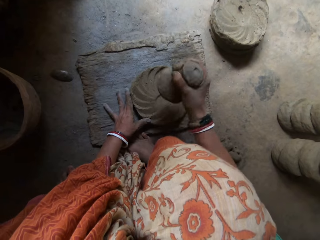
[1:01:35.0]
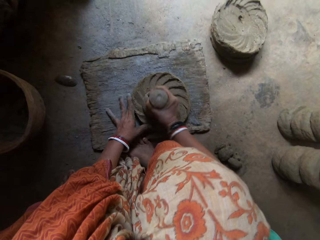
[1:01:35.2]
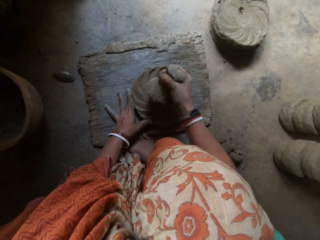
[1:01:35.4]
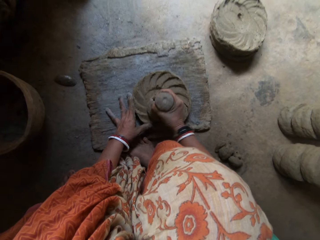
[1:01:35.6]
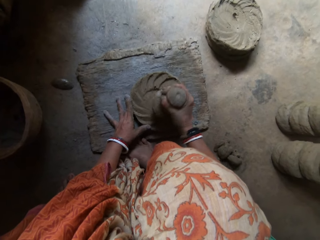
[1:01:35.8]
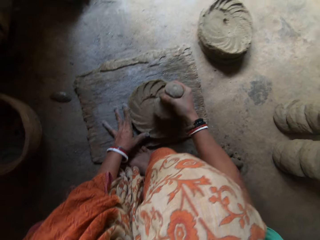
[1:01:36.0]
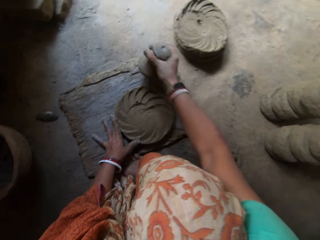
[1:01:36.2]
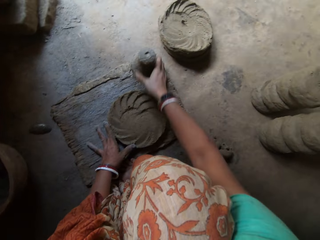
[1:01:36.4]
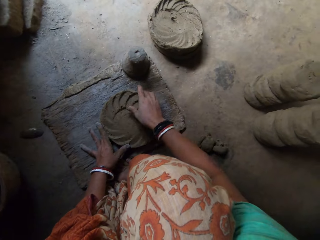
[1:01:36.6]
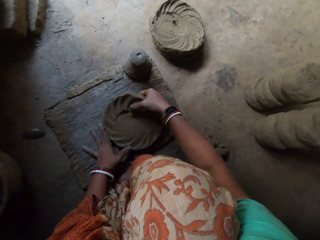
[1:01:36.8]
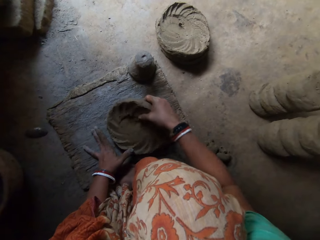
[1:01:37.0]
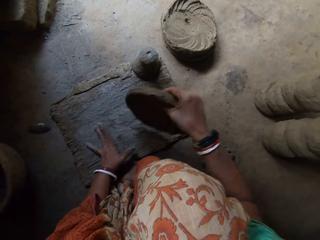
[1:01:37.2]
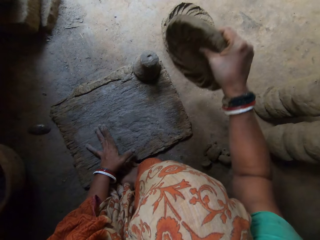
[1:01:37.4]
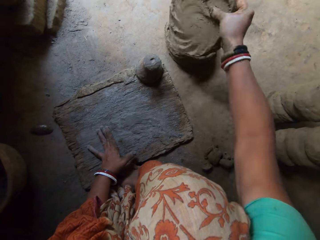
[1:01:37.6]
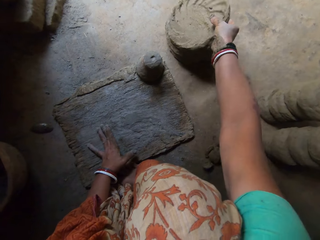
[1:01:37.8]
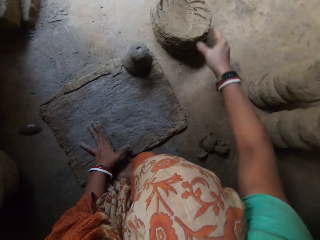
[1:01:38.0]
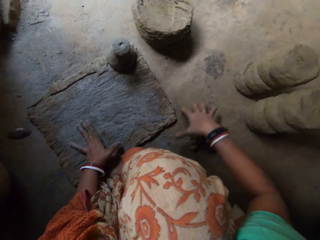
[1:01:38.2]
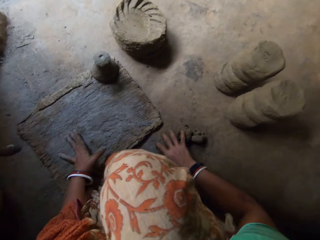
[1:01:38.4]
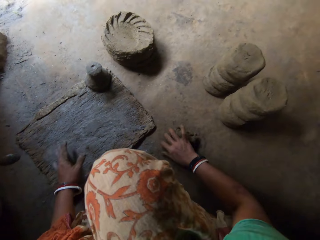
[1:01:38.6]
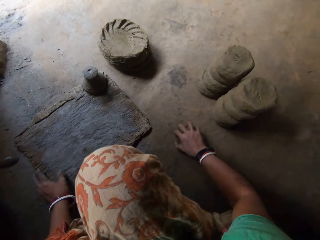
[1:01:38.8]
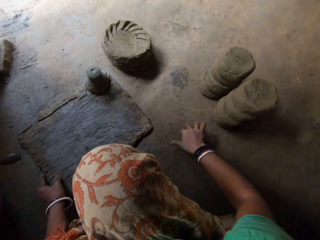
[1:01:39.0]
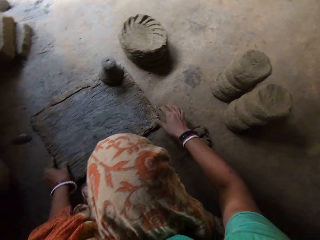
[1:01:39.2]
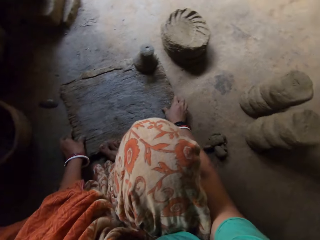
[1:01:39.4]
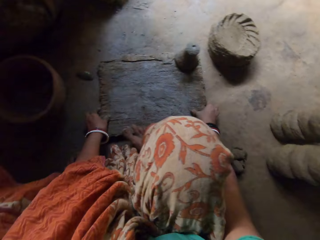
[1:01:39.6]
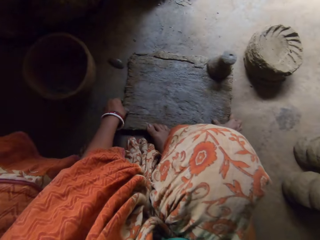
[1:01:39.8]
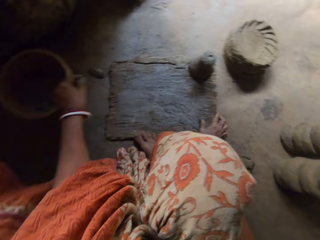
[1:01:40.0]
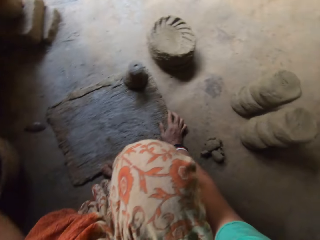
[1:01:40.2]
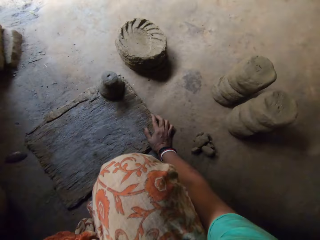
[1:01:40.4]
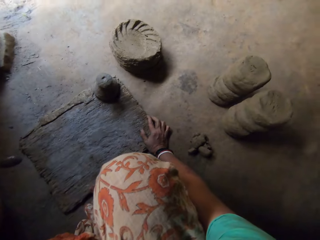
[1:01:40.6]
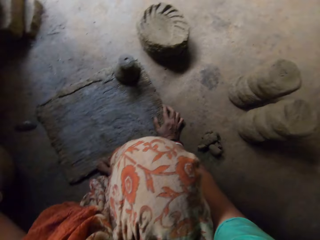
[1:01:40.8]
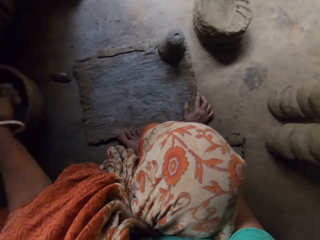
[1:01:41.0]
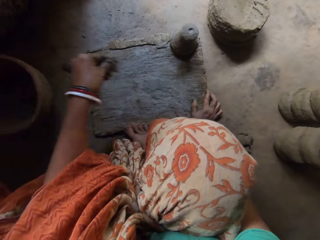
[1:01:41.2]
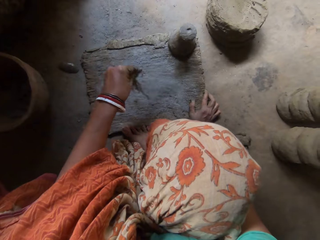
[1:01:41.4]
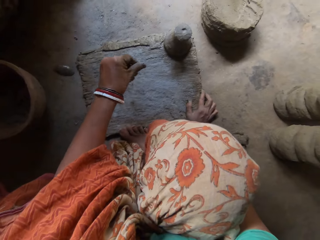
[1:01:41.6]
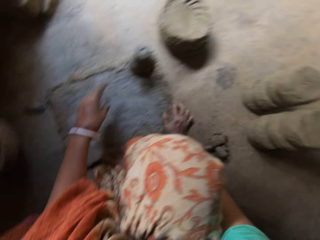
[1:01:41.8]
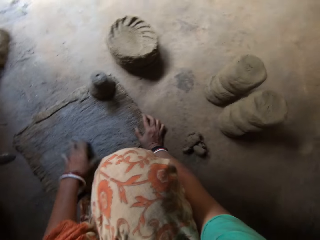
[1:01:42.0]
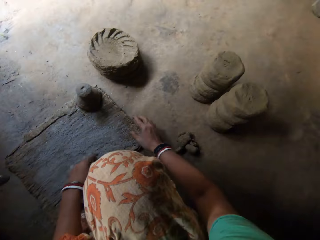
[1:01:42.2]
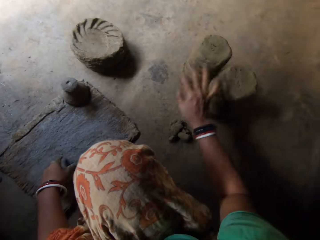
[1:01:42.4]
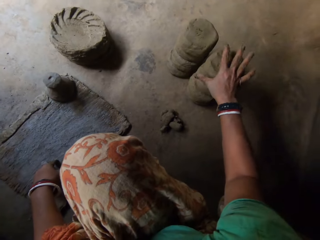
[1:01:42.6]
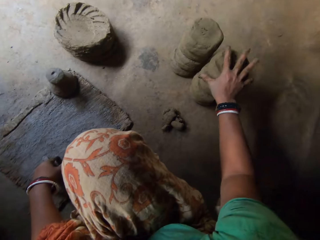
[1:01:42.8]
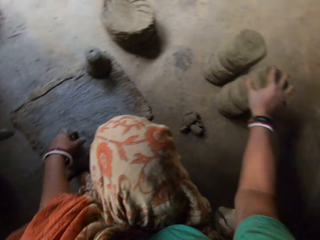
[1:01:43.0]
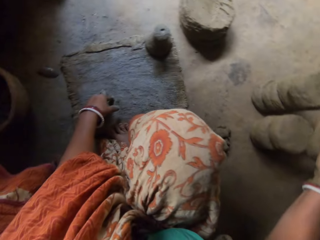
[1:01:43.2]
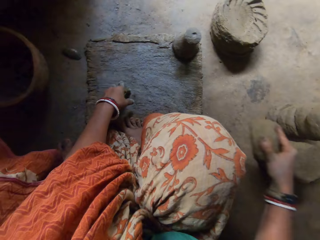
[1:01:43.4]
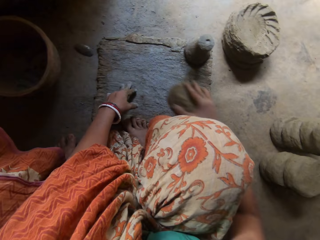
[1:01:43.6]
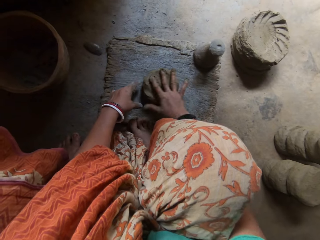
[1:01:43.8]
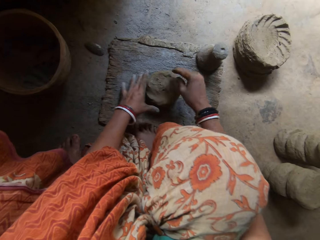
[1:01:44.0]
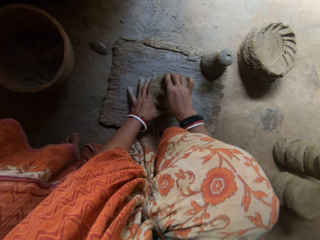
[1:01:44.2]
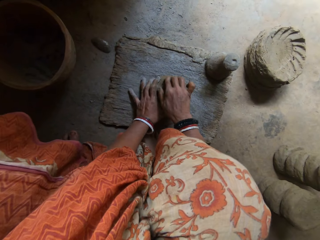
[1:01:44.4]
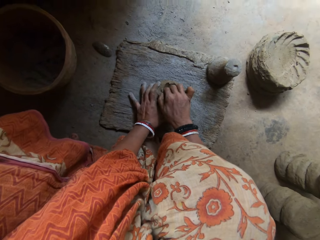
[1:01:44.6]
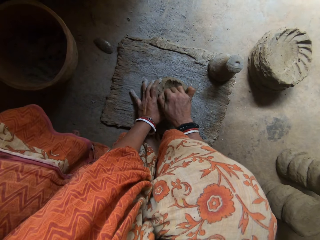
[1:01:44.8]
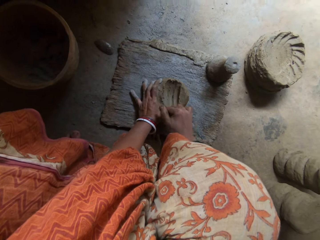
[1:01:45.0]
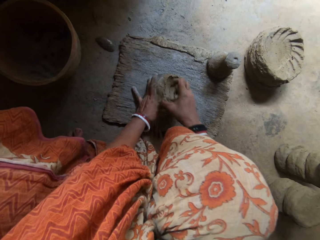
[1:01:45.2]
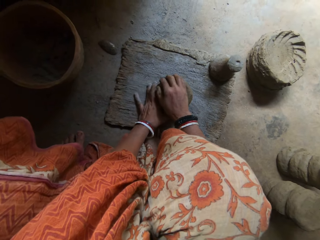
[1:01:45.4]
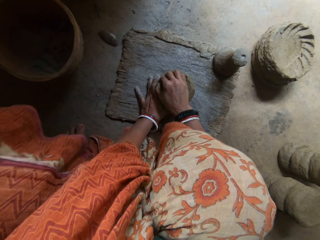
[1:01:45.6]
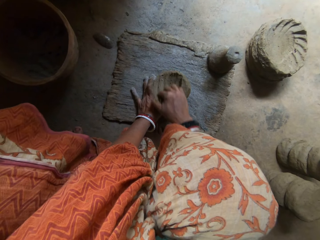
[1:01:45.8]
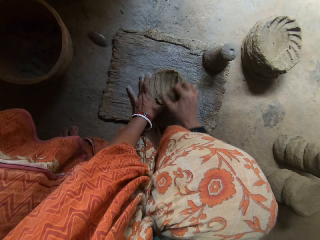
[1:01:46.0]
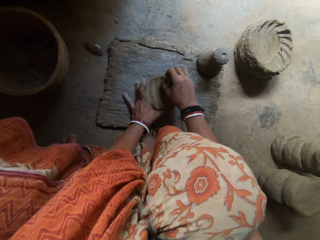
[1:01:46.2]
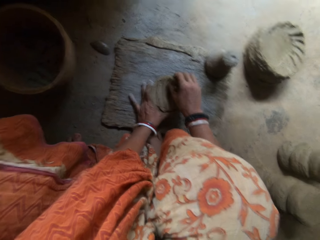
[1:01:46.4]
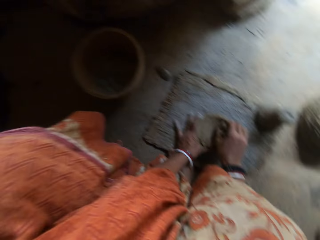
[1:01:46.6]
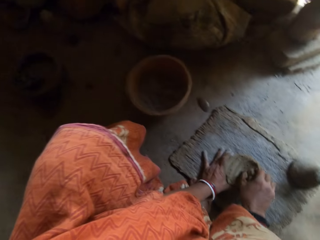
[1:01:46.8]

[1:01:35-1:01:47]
The camera wearer drops the pestle. She puts dry clay on the wood. She drops the clay by her side, on the floor. She adjusts the clay by her side. She moves wood on the floor. She scoops ash in a pot and sprays some concrete powder or ash on the flat wooden board. She picks a mold of clay on the floor with her right hand. She puts the clay on the flat wooden board. She scoops some clay with her right hand and removes clay using a hand.

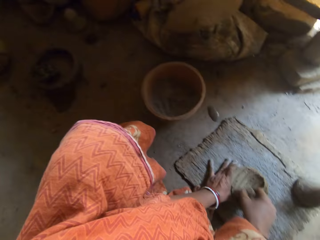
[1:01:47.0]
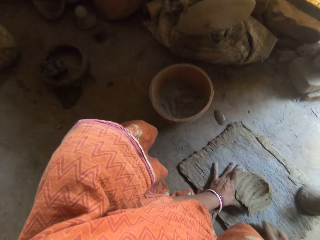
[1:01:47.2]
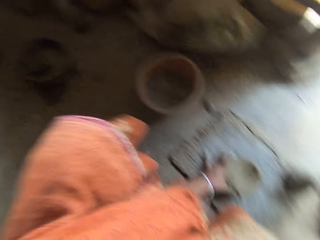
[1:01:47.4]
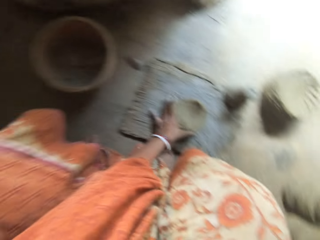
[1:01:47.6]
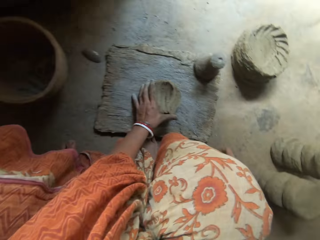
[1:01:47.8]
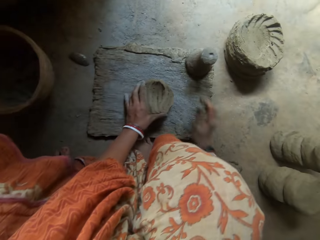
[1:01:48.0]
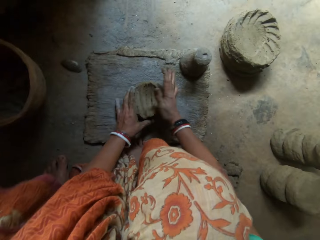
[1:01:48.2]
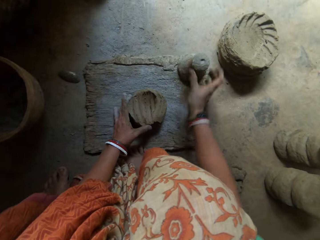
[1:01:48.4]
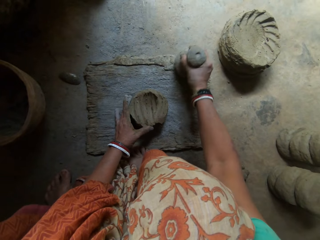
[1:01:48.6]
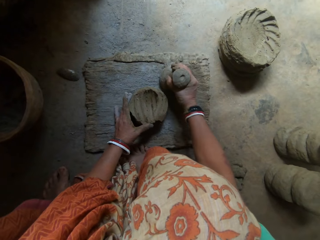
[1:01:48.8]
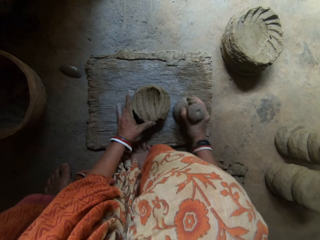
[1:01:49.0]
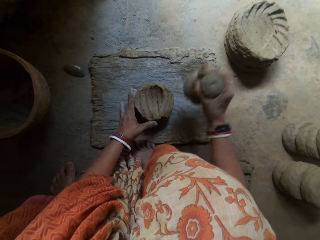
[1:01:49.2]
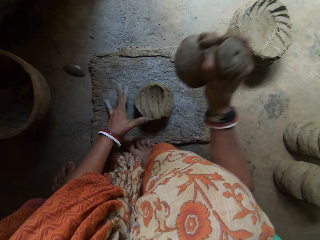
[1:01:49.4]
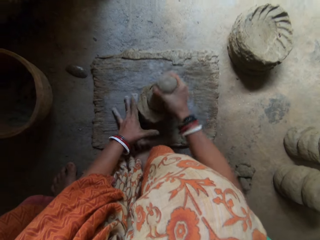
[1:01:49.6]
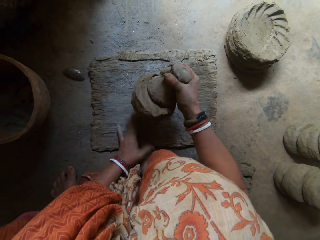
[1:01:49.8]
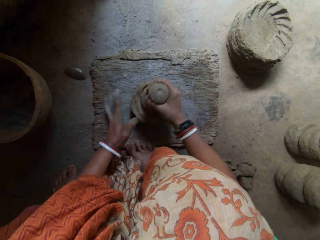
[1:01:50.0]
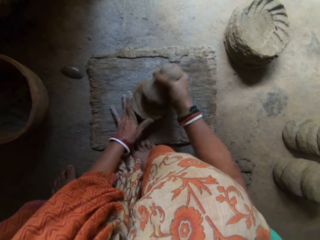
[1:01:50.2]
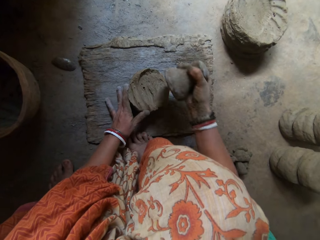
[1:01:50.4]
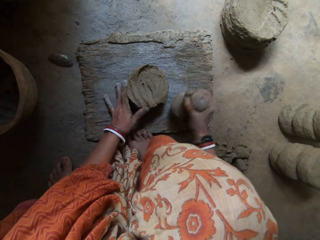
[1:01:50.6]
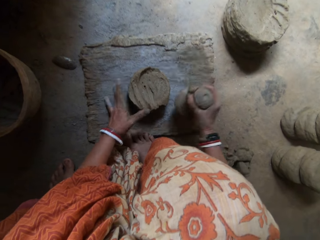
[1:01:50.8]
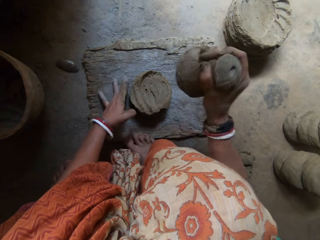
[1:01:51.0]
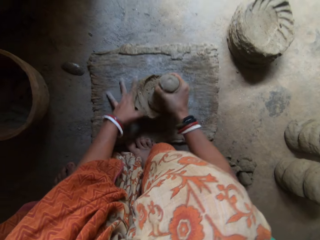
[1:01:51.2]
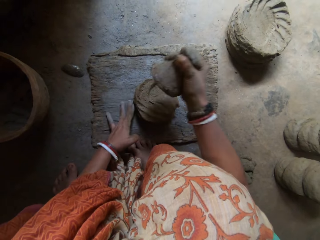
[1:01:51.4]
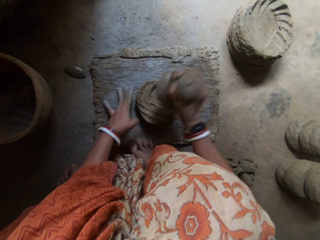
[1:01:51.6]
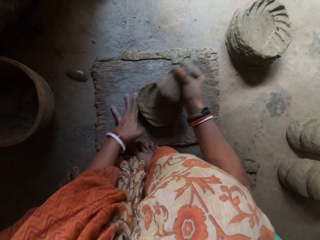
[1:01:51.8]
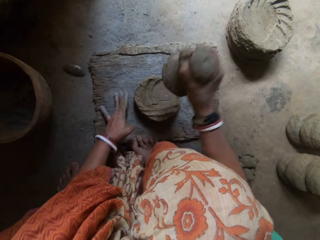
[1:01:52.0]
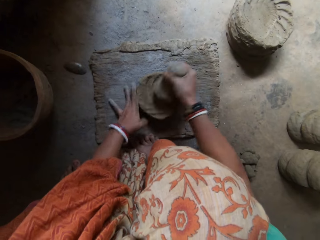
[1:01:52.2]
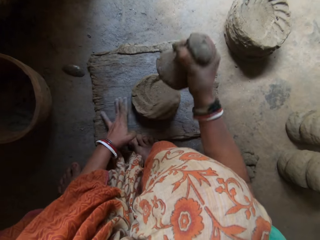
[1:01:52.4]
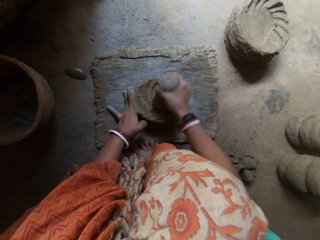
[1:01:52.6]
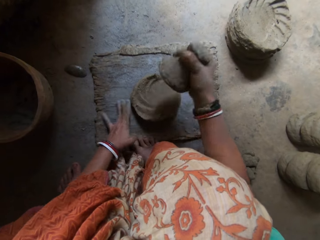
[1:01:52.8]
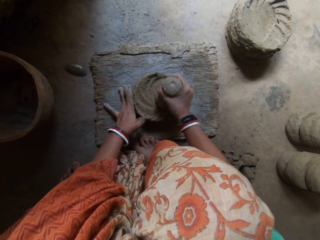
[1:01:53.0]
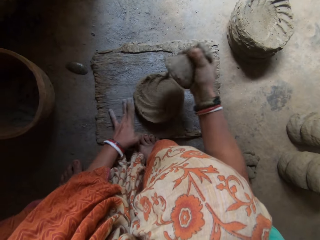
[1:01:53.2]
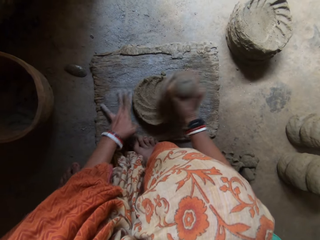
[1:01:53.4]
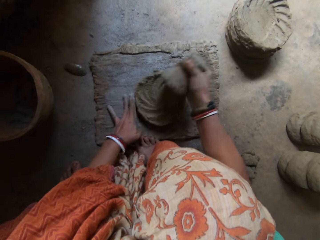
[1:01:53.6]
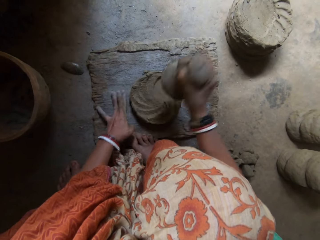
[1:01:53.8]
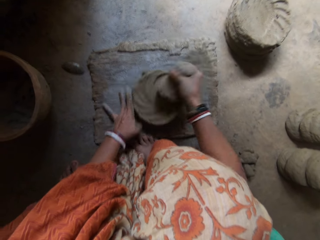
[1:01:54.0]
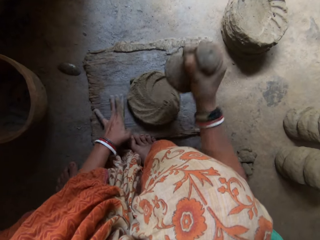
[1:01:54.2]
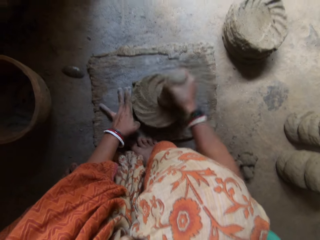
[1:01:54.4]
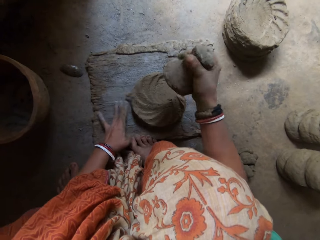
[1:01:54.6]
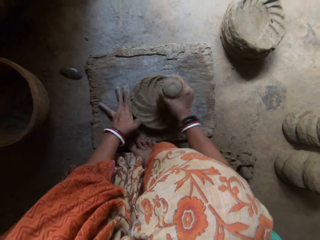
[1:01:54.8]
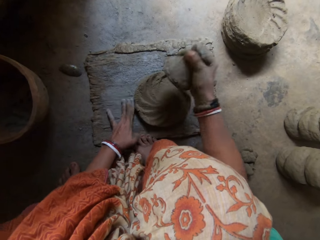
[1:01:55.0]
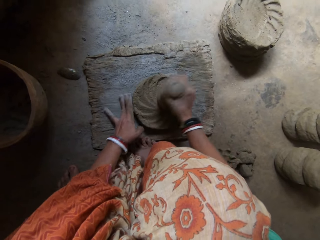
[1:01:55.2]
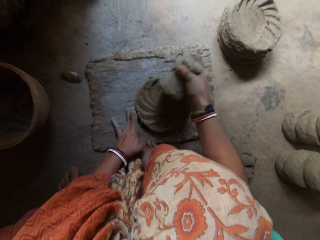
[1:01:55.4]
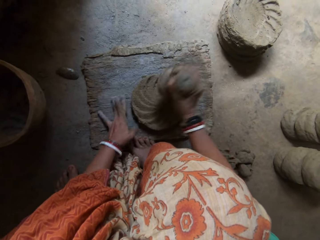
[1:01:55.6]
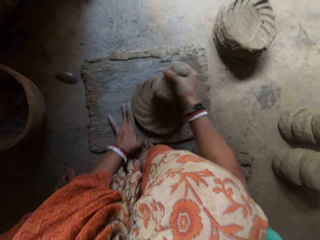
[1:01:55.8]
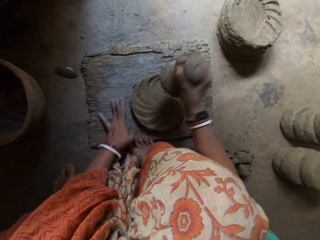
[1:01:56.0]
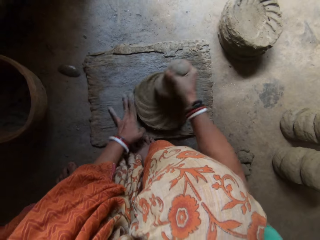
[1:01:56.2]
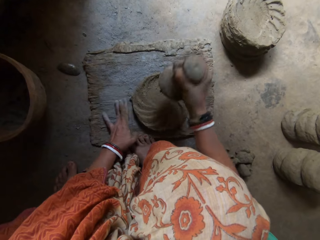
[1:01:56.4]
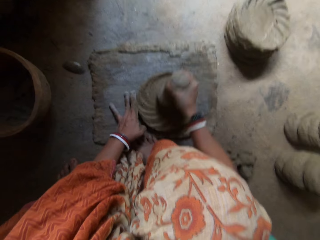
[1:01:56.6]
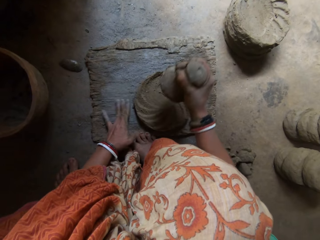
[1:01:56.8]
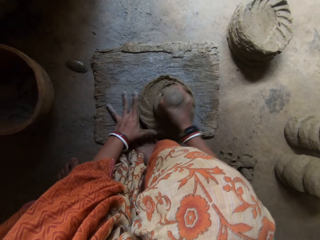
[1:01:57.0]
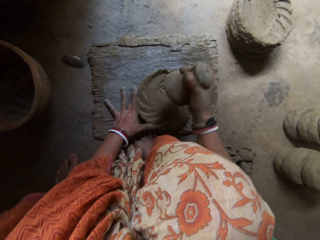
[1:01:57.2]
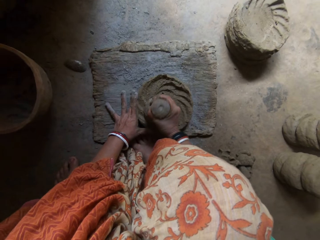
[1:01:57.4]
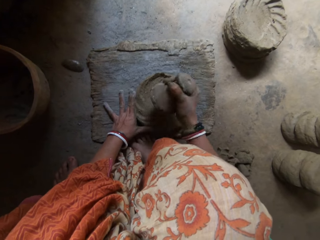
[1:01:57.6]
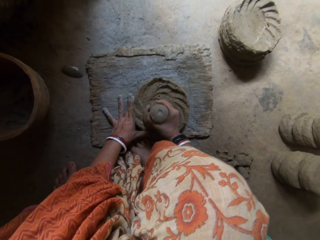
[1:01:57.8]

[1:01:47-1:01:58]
The camera wearer puts clay on the floor. She picks dry clay on the wood. She hits the clay on the wood with the pestle in her right hand.
